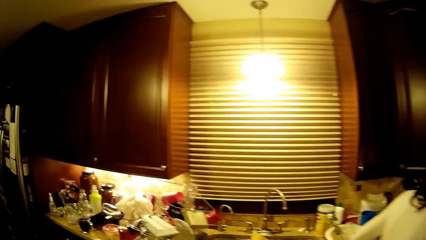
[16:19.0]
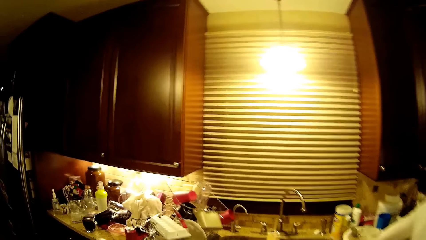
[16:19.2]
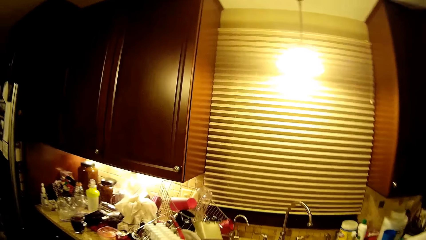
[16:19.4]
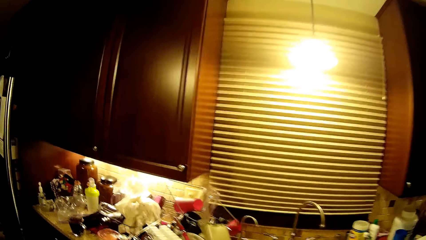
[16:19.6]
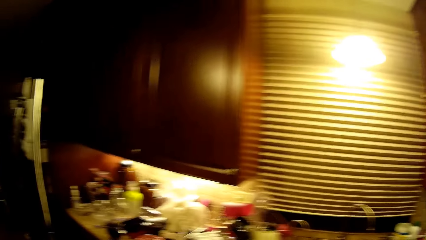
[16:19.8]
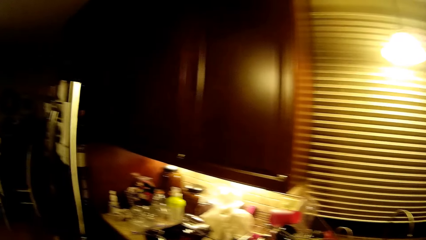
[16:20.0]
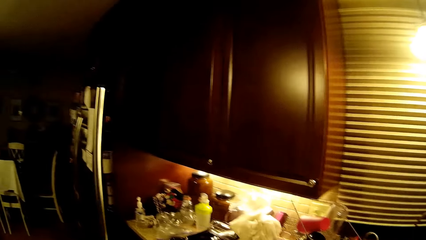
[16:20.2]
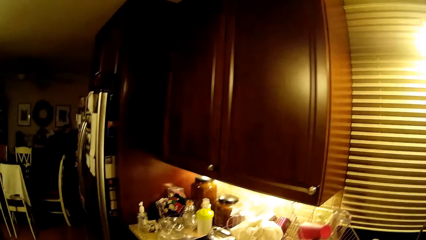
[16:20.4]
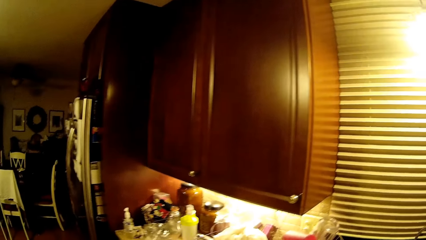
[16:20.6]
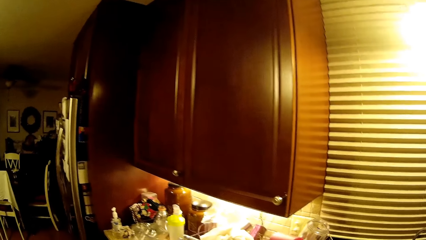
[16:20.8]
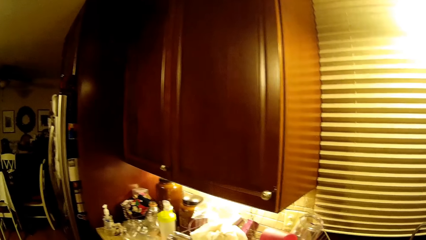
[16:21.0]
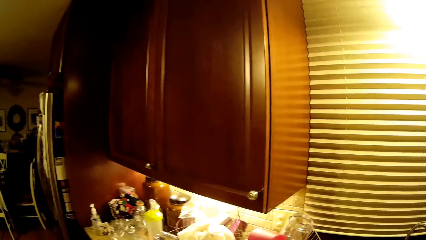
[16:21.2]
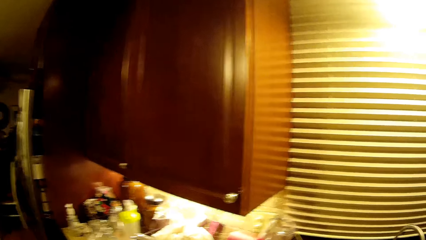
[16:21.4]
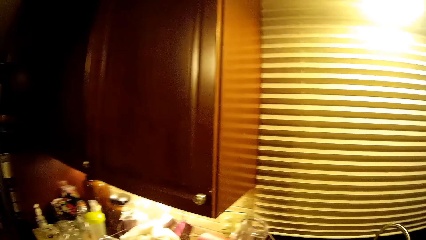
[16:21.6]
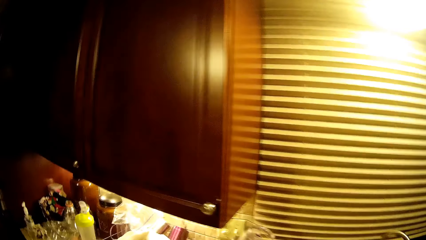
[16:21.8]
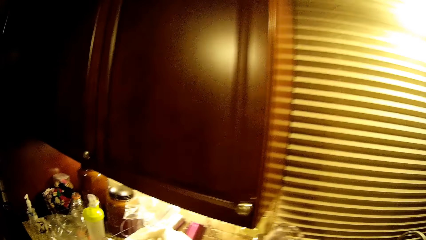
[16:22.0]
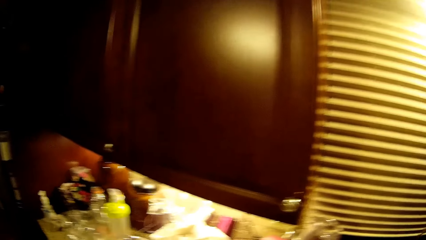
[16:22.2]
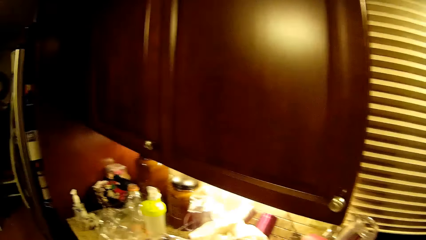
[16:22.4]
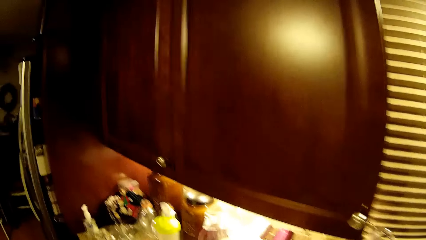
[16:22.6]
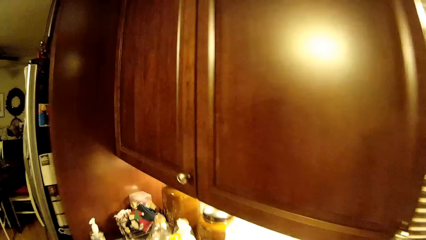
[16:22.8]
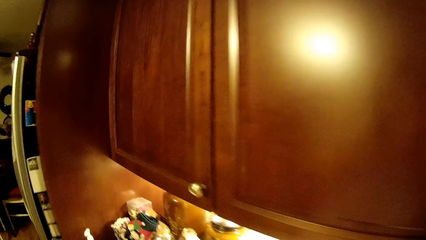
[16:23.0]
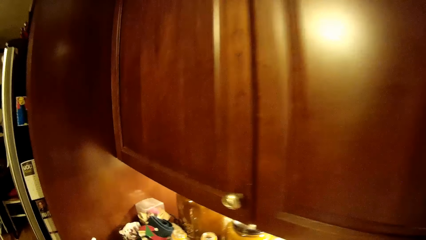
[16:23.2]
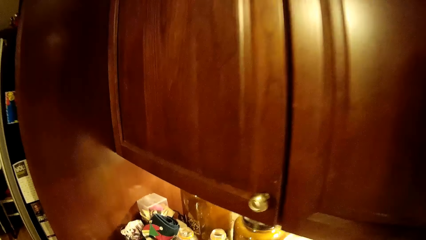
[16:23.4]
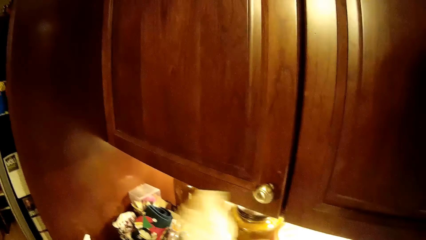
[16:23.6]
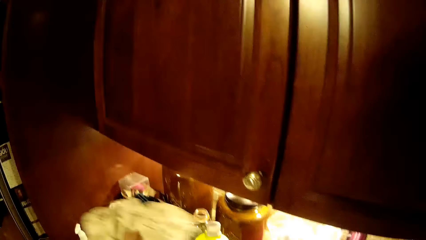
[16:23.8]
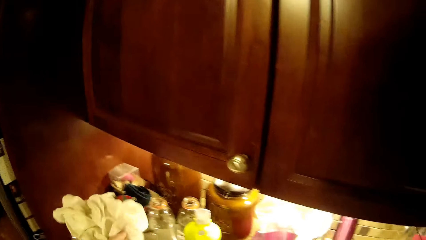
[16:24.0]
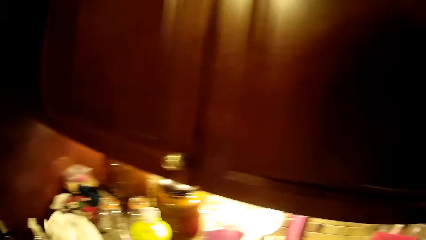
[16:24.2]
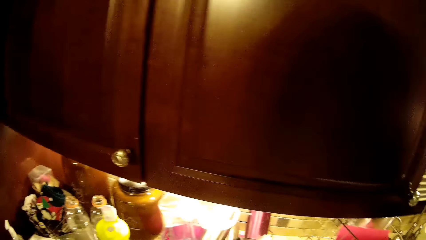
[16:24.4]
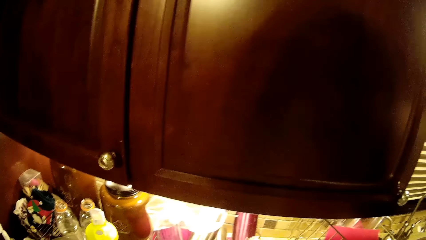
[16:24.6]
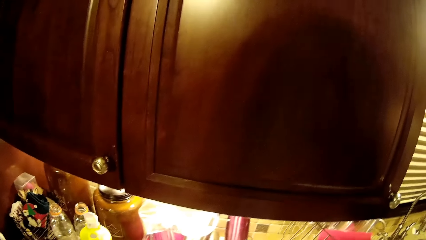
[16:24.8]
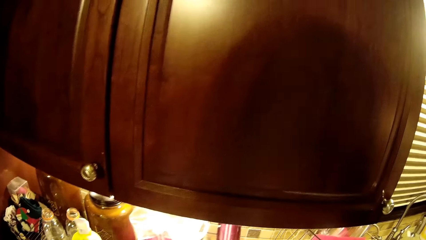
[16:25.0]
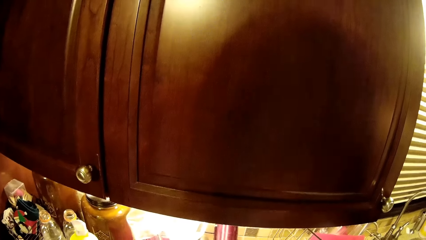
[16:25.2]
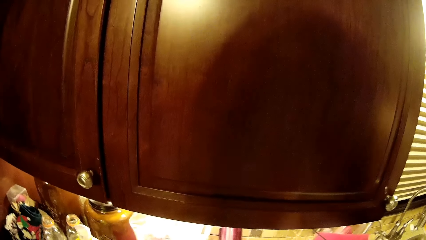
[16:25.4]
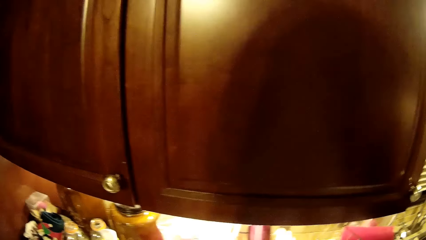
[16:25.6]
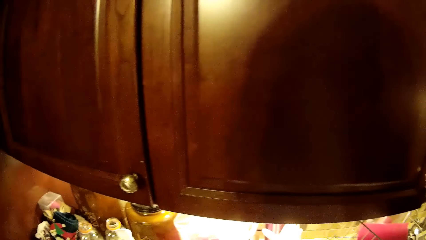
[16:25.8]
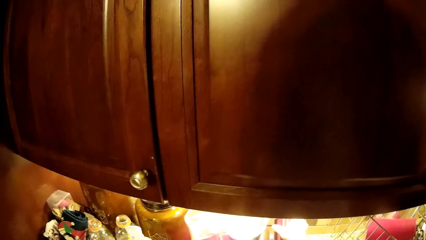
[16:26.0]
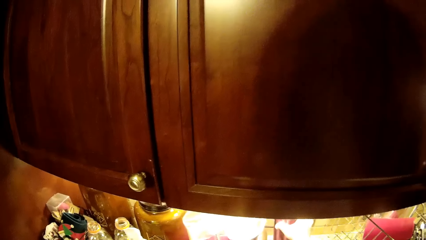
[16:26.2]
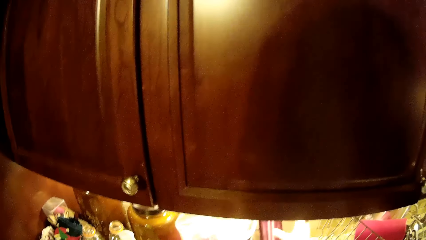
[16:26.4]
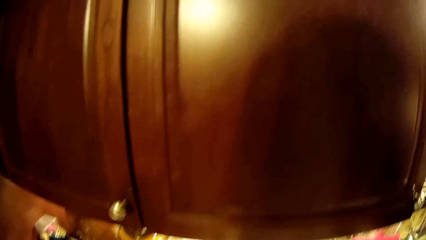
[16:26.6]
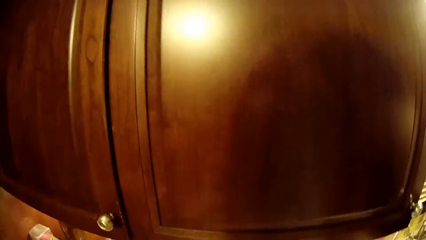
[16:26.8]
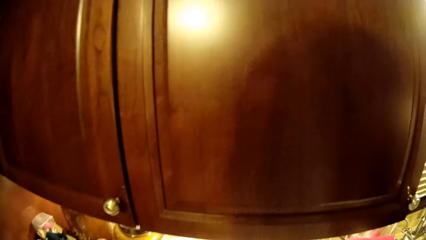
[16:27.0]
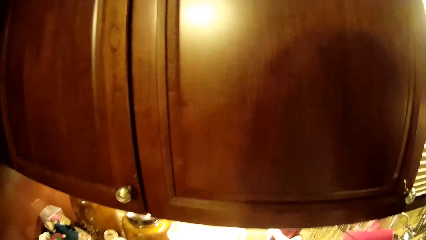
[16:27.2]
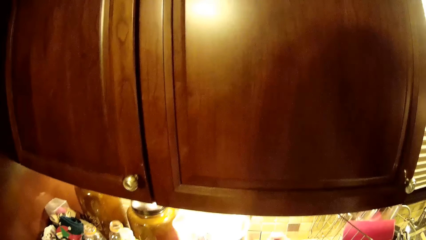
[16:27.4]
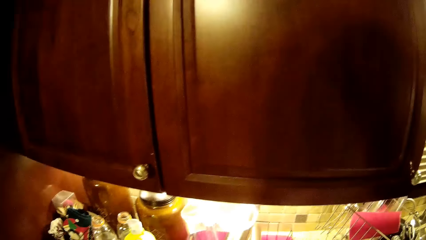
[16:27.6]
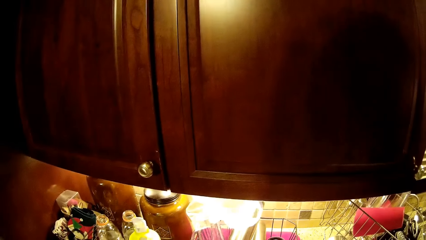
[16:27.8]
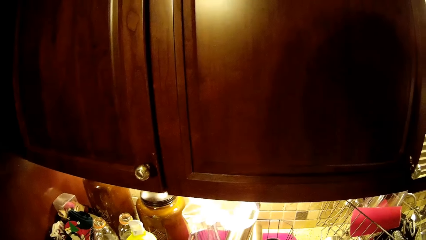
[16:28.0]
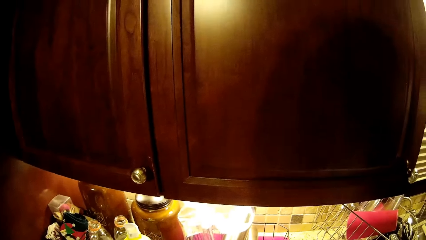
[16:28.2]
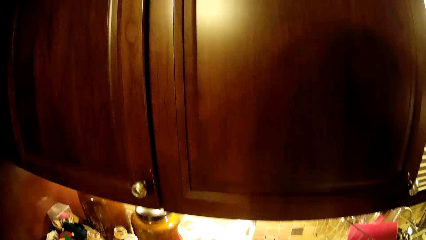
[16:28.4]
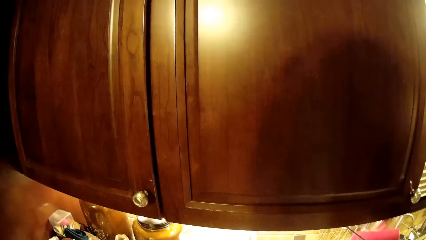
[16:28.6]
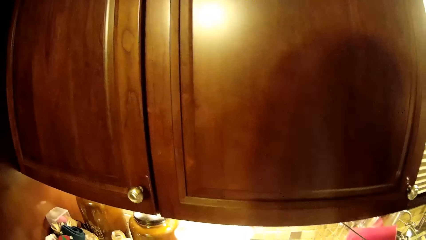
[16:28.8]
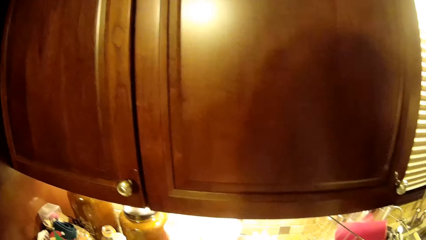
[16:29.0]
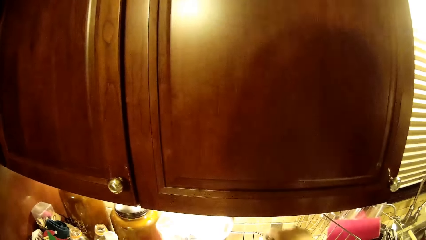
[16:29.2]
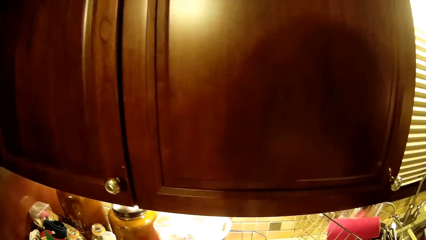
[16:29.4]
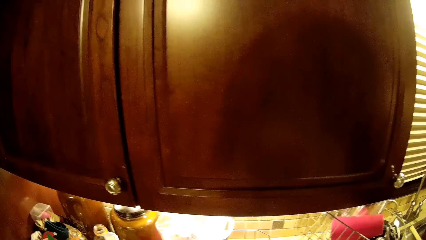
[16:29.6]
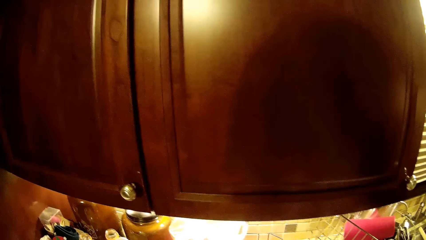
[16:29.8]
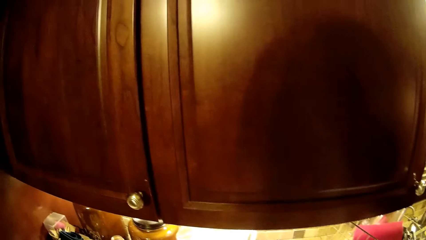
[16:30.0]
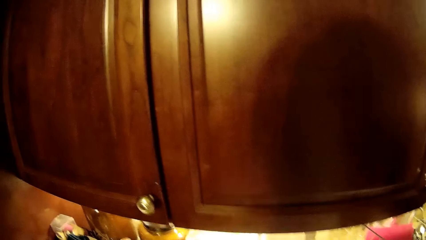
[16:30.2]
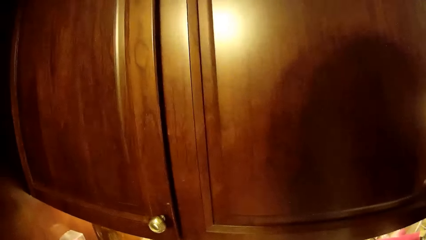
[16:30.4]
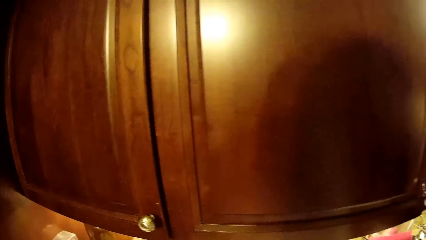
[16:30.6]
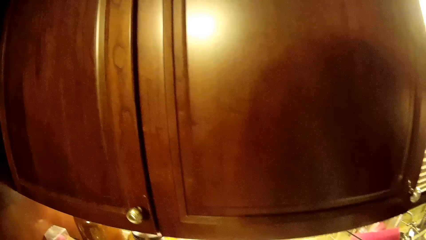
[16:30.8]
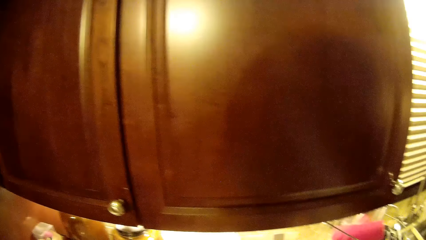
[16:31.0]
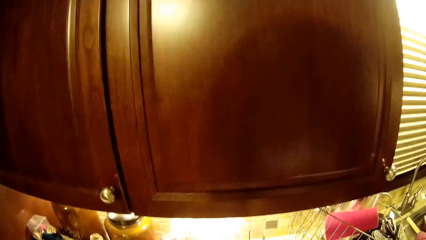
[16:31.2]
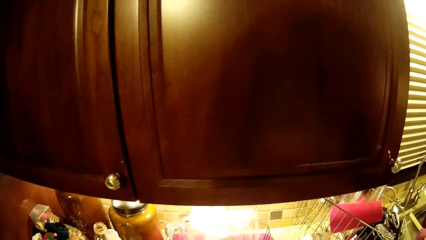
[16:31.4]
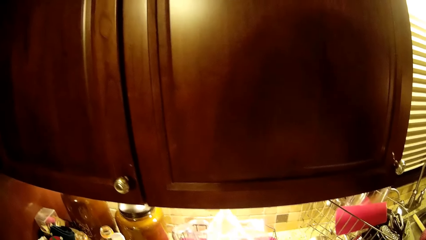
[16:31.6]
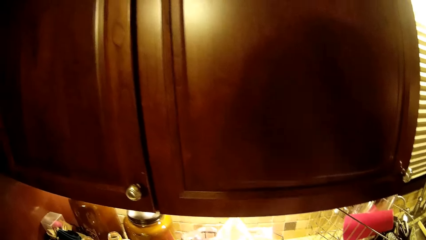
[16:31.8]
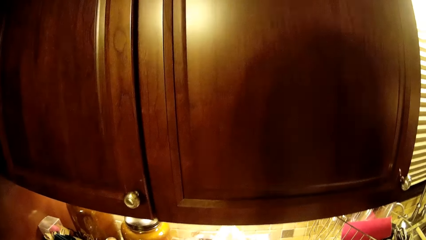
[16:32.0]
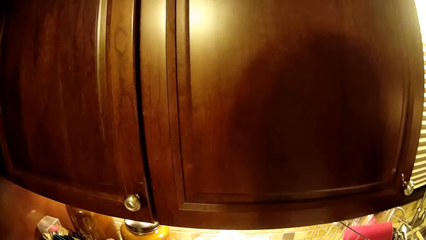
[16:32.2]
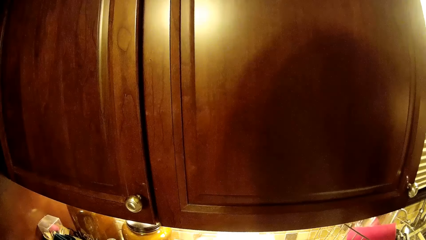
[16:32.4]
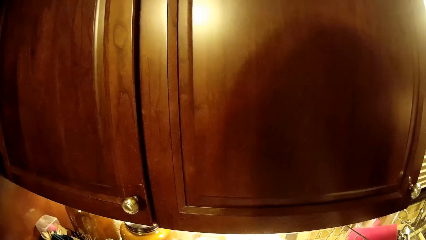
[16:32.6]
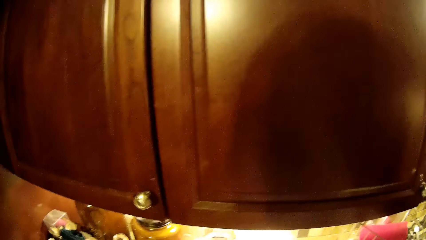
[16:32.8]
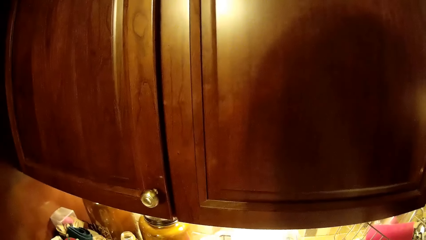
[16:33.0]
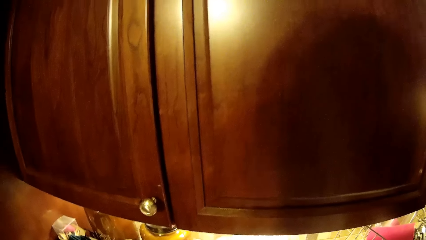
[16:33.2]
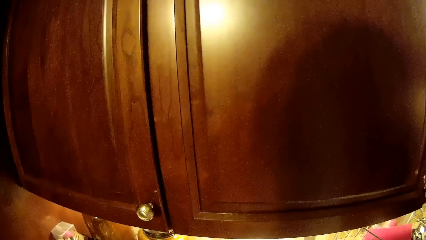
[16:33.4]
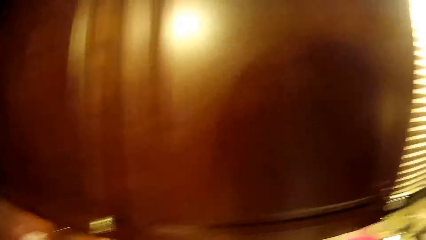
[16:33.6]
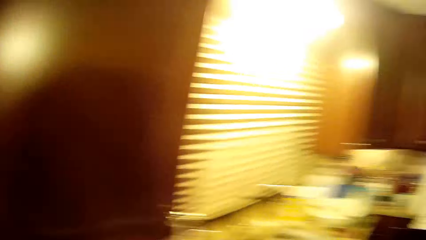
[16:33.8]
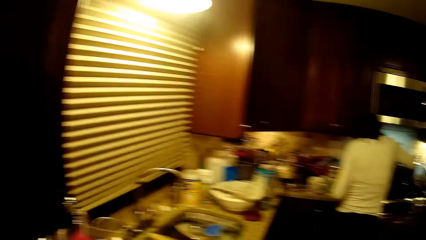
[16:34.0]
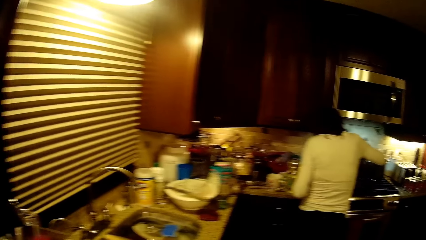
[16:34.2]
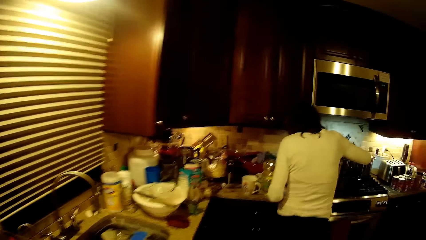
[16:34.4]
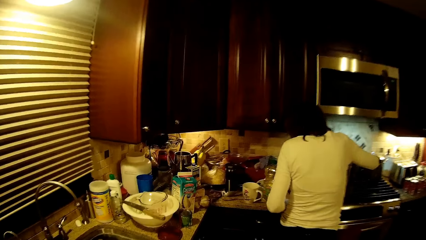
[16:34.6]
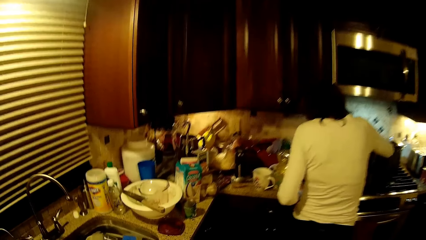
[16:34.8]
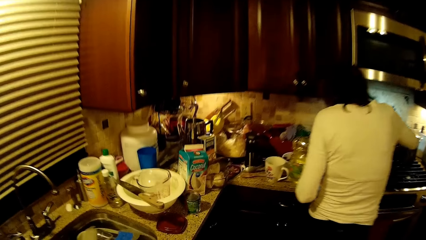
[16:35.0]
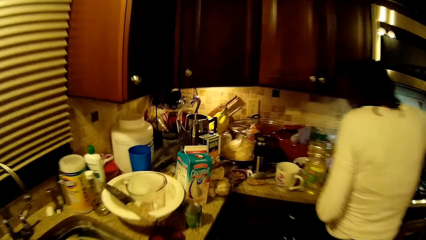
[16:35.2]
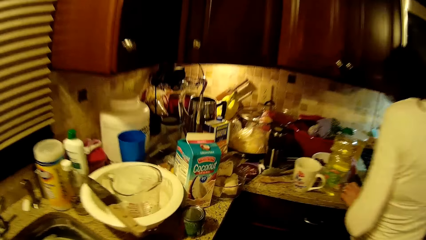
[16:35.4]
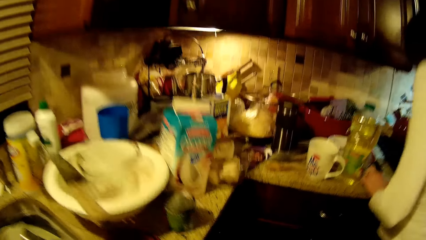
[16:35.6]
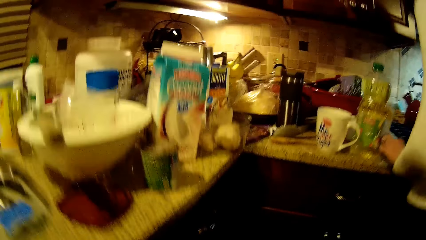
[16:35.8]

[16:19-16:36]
The camera wearer looks at the cabinet. They put the towel on the counter. They move toward a woman.
